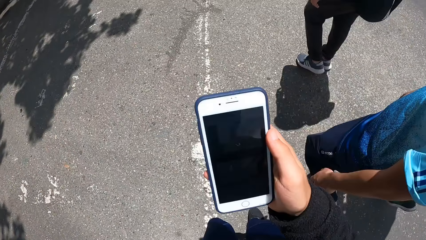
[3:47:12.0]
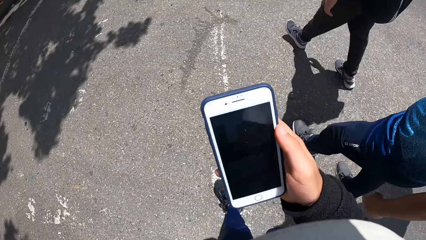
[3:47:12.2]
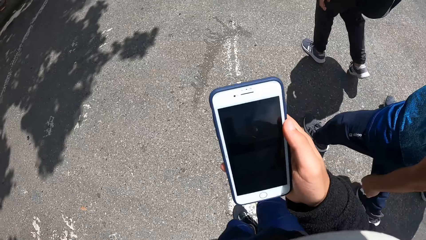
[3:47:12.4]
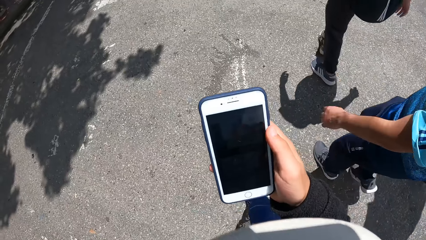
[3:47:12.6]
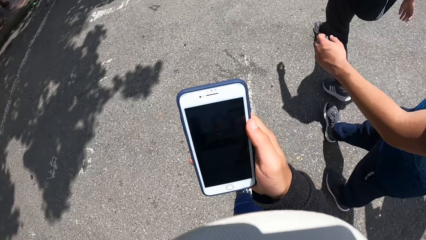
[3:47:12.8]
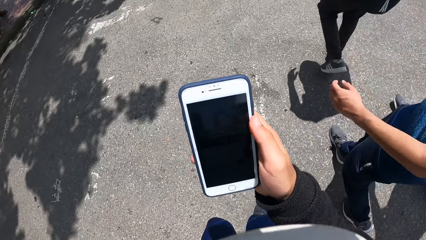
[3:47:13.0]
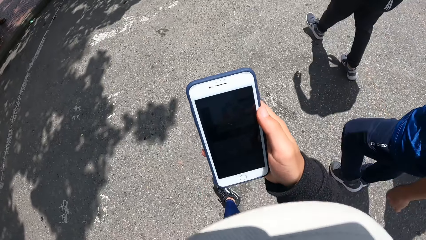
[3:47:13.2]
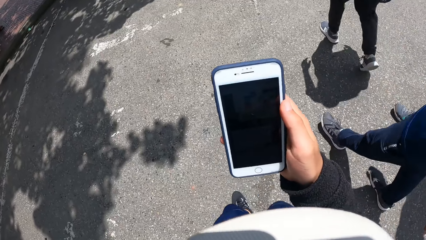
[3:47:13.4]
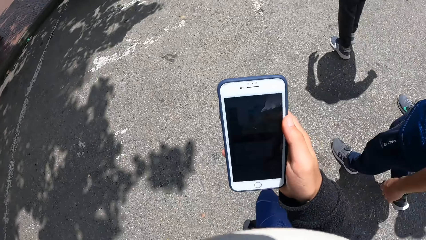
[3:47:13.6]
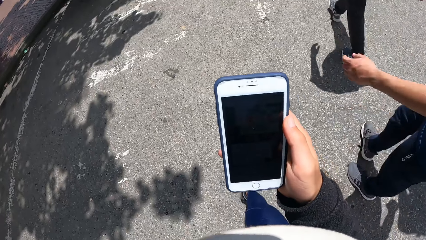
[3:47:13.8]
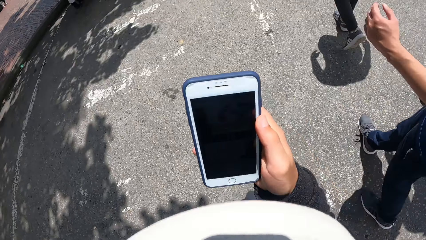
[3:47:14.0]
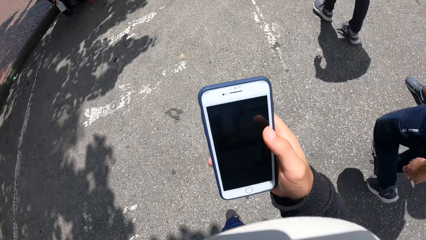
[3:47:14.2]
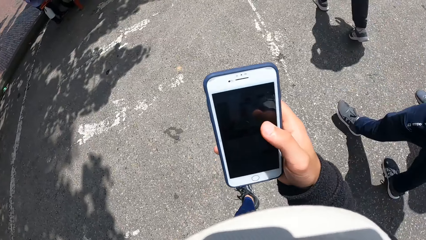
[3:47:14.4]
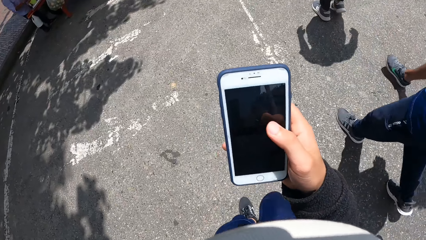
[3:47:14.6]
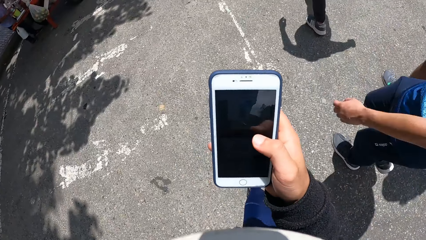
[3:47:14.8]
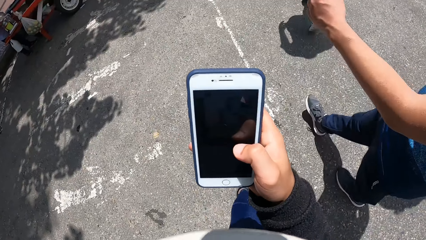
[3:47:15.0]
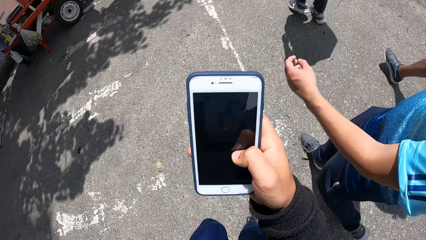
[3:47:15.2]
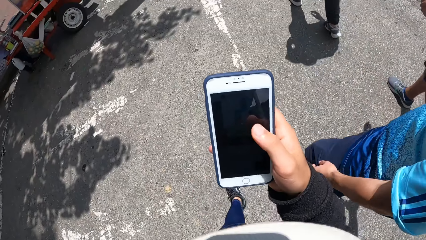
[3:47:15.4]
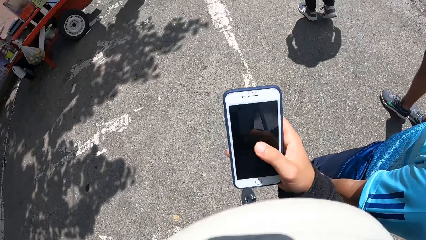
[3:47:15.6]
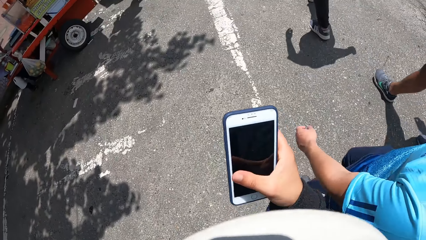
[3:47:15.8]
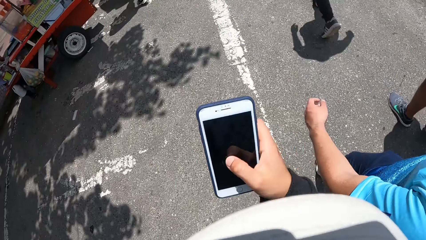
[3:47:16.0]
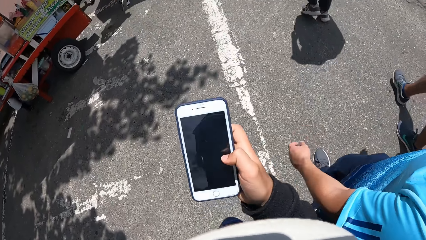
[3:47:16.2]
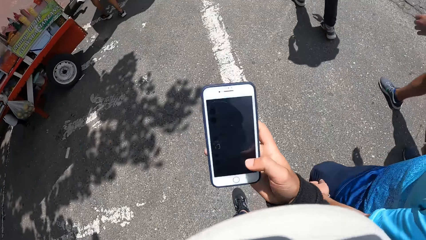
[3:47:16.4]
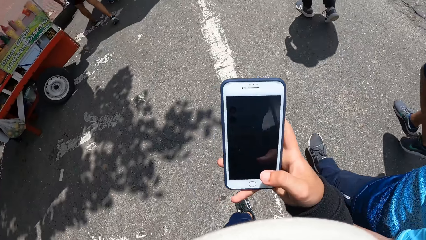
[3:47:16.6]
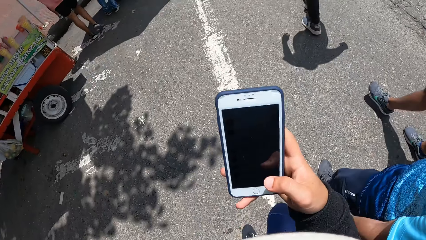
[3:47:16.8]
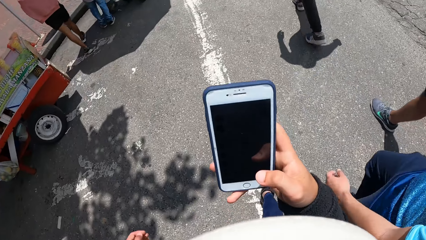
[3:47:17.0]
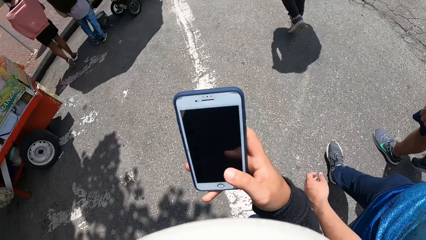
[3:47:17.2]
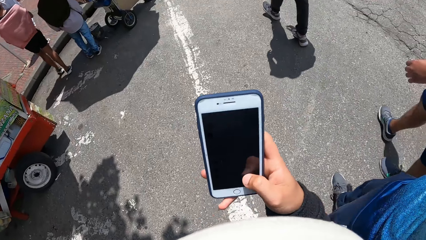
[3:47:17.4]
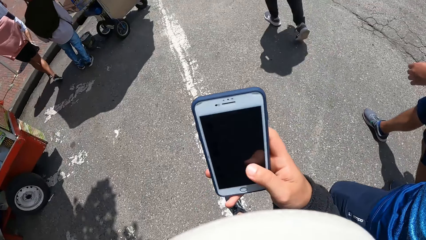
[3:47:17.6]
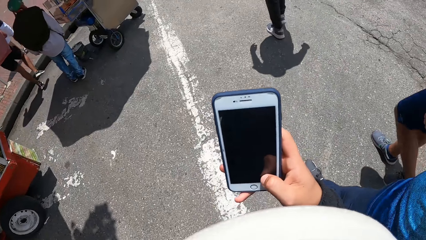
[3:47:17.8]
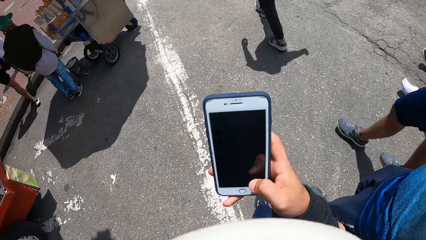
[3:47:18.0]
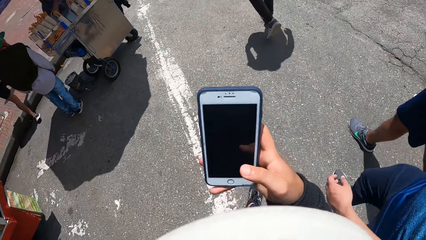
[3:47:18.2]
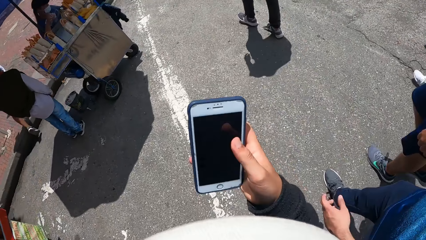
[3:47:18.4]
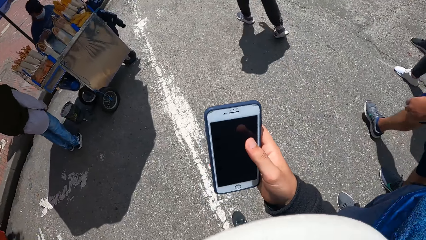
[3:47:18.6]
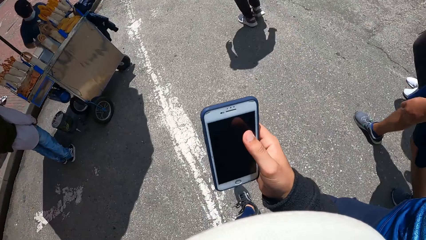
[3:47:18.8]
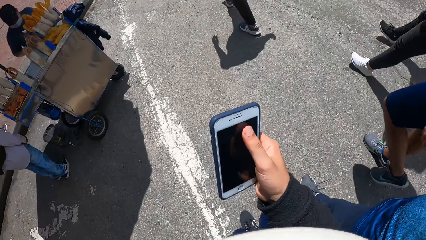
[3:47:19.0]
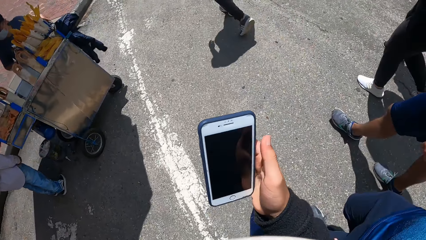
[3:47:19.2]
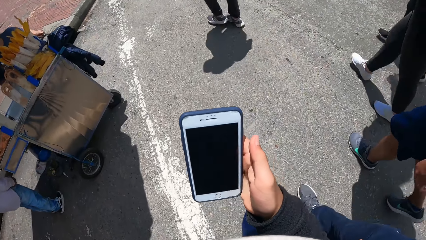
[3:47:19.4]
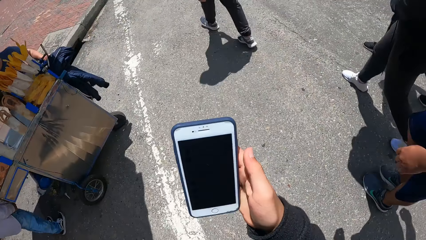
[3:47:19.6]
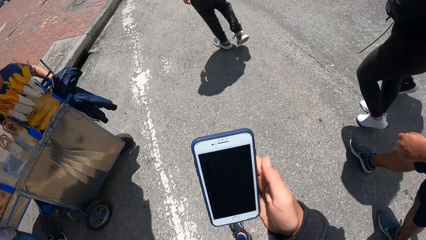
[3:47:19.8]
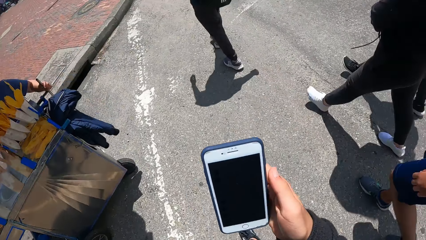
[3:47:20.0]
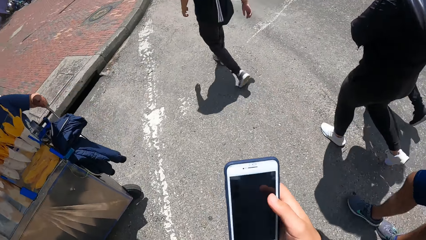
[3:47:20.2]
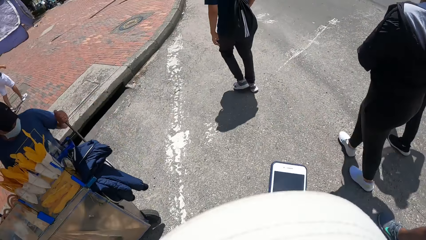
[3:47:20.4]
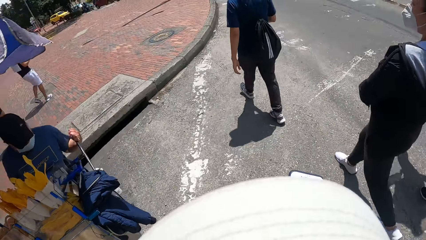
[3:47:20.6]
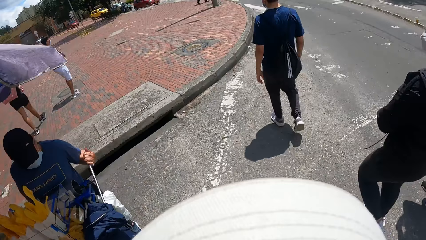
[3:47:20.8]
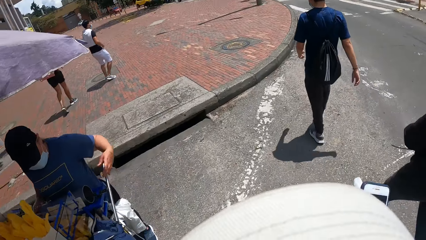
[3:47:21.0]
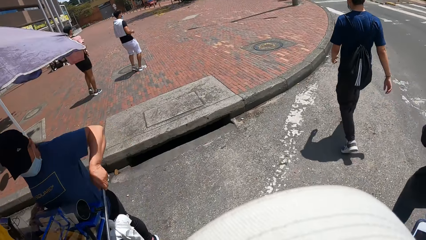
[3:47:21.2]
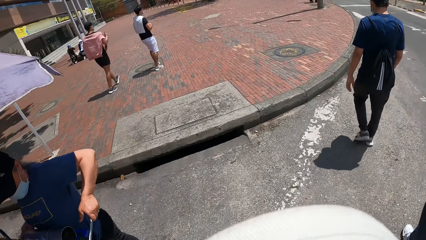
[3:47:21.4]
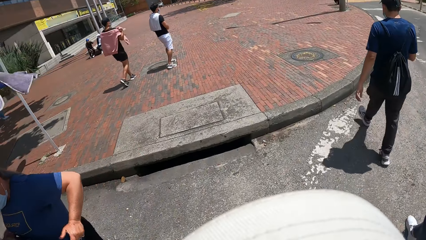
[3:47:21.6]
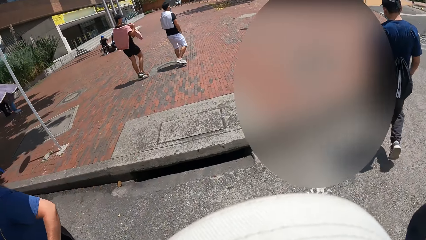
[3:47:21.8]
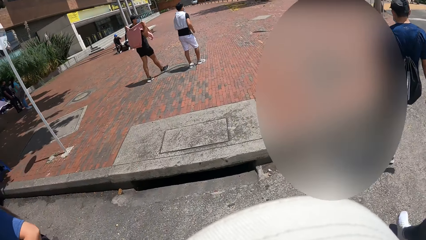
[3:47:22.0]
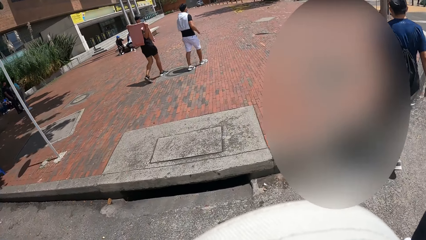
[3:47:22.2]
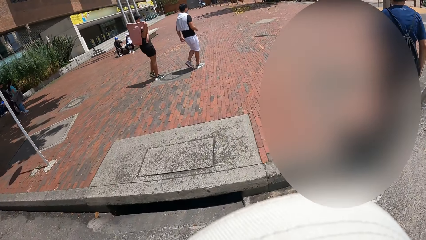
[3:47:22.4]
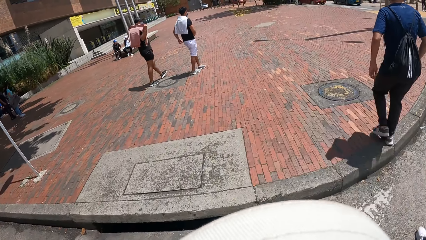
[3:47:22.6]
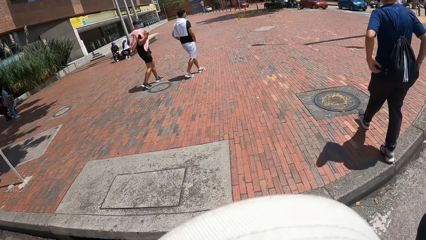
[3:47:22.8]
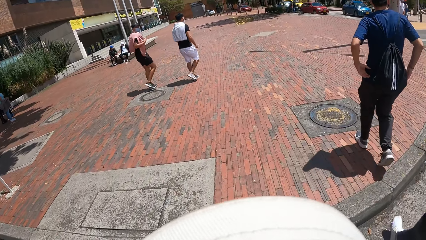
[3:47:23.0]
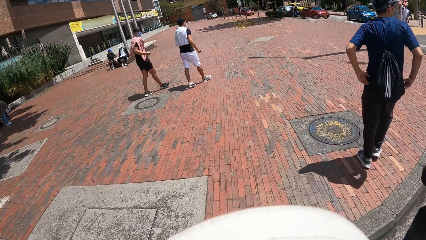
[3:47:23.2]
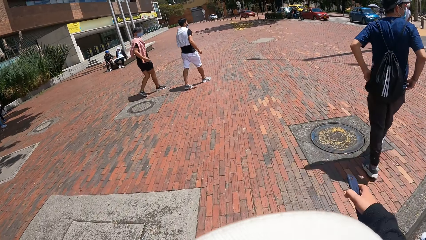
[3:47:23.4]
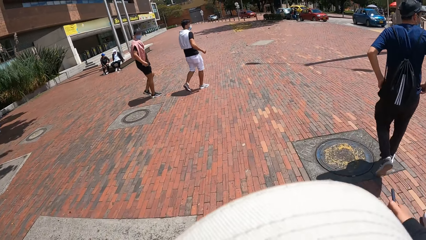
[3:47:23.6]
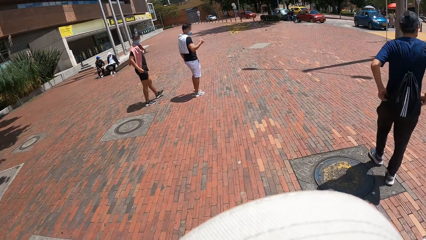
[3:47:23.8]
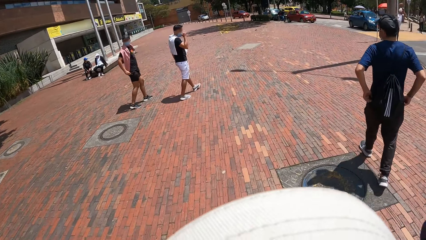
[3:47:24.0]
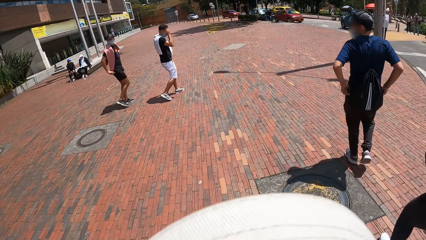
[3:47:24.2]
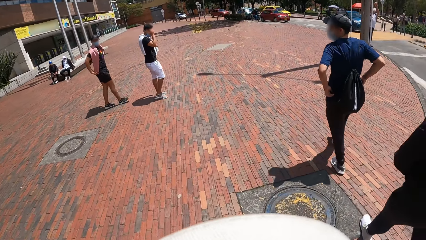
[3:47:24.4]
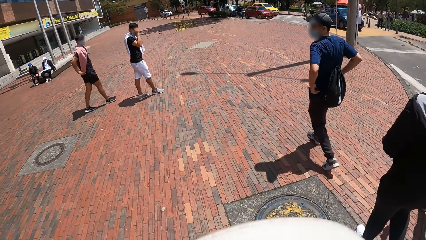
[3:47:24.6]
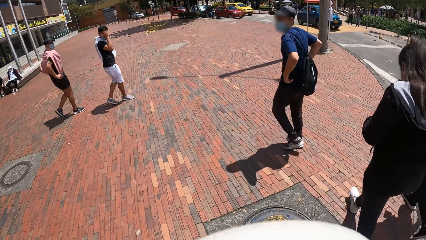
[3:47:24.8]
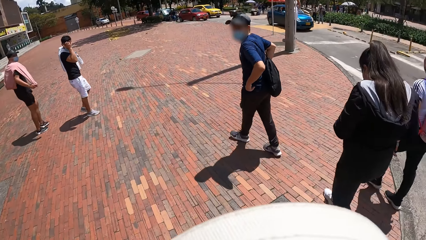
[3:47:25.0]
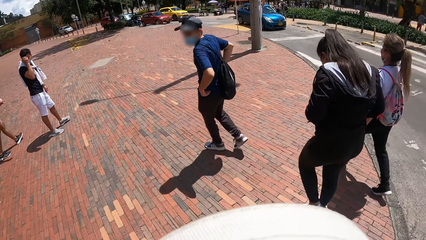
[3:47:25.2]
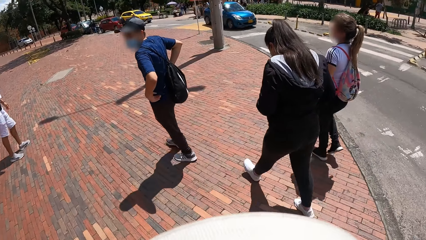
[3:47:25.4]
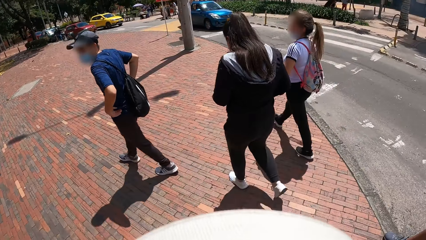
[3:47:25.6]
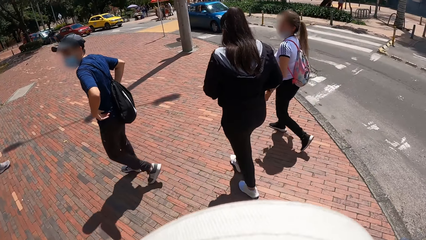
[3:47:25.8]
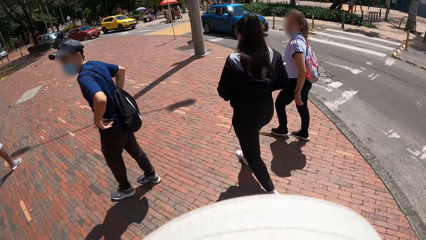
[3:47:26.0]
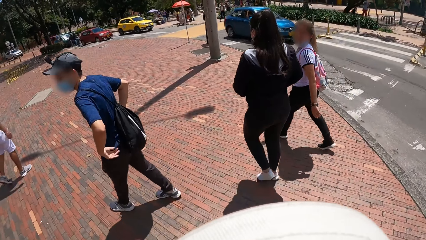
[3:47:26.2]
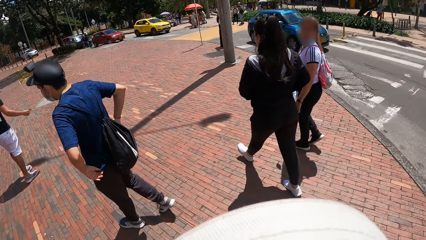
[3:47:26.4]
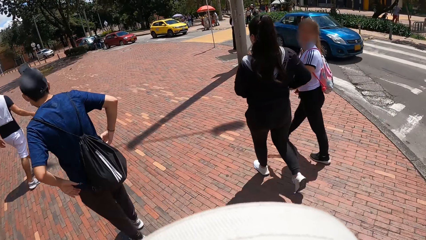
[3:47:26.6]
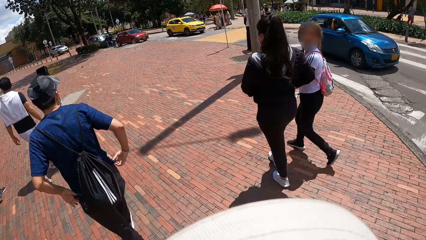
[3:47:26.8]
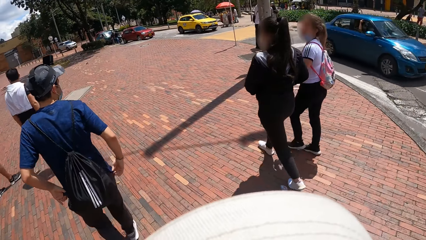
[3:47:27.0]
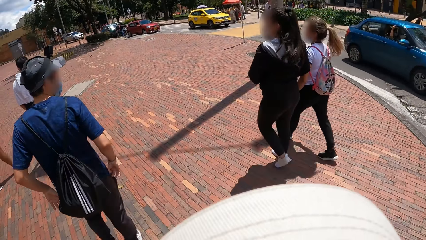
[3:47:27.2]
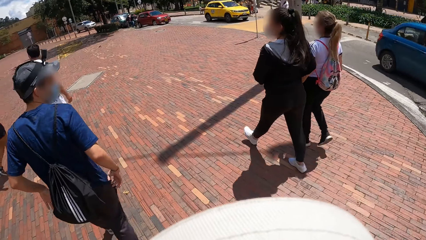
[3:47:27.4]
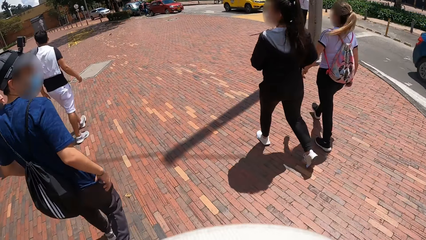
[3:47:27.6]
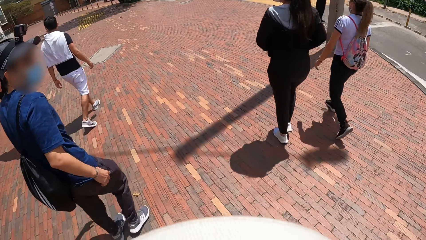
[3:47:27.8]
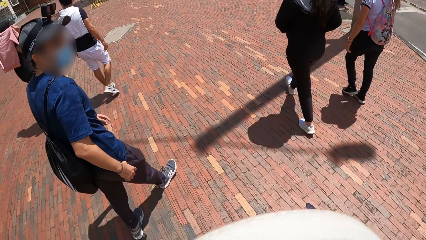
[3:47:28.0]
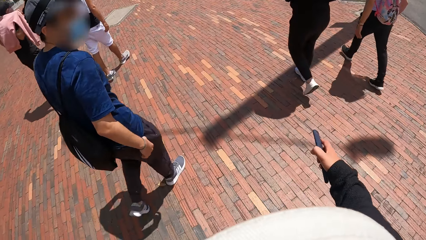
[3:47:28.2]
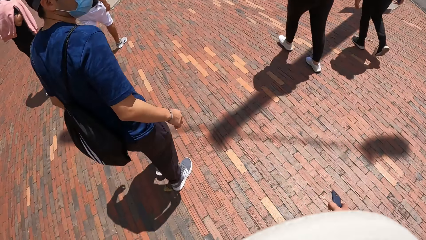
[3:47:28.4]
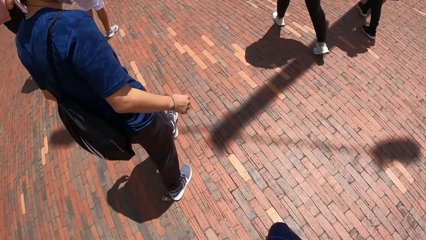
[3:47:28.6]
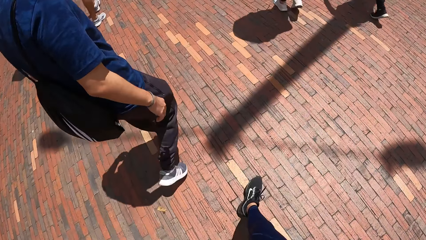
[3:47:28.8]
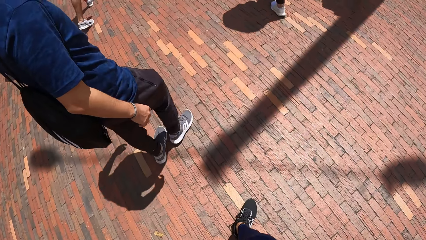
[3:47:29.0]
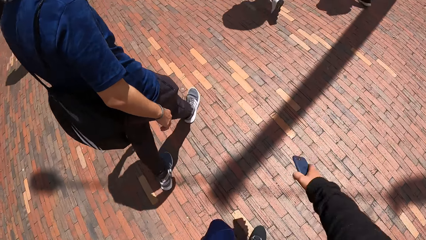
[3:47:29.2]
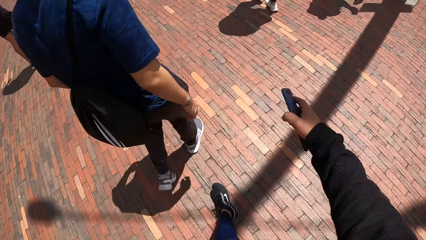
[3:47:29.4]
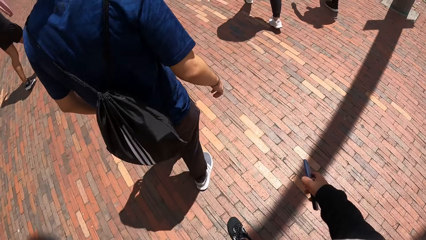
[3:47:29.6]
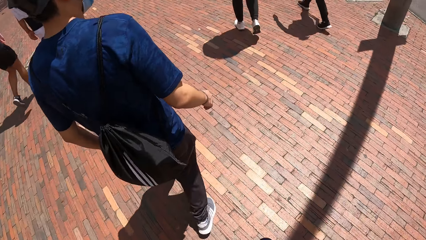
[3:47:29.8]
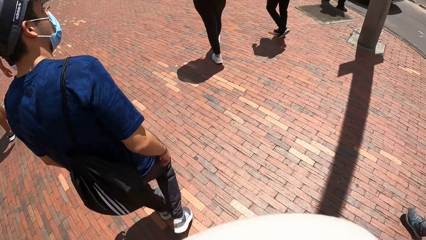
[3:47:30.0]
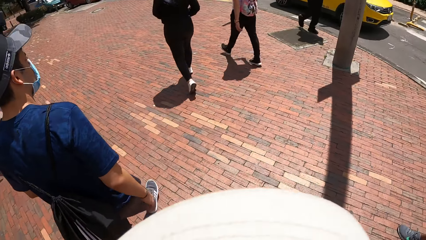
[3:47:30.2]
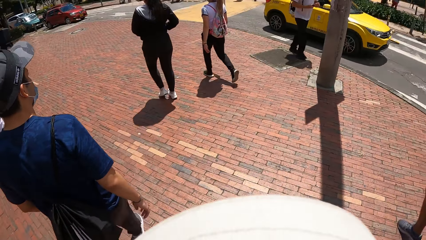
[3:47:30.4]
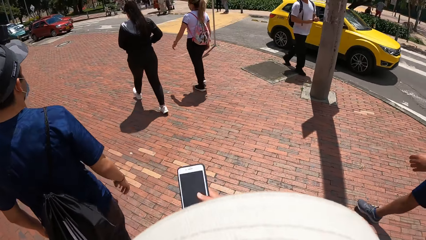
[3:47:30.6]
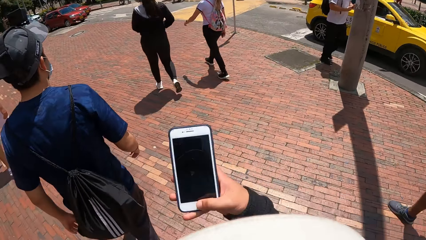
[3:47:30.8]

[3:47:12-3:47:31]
The camera wearer walks on a road. They operate a mobile phone. They walk on a sidewalk. They interact with a man. Another man interacts with the camera wearer.
